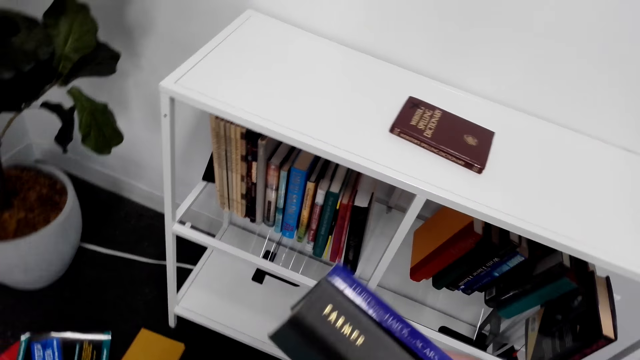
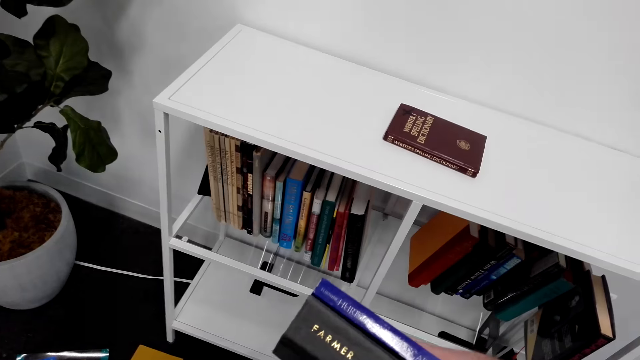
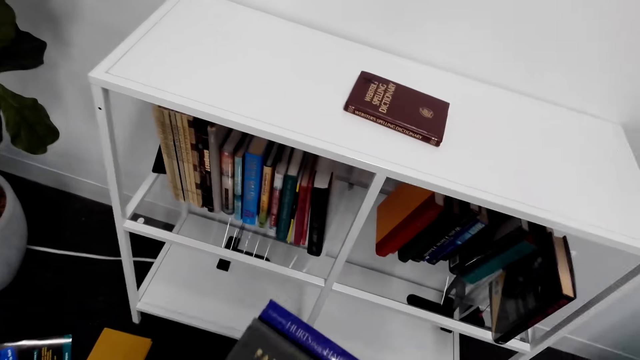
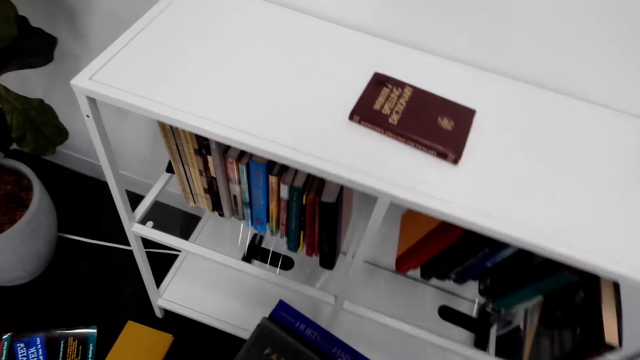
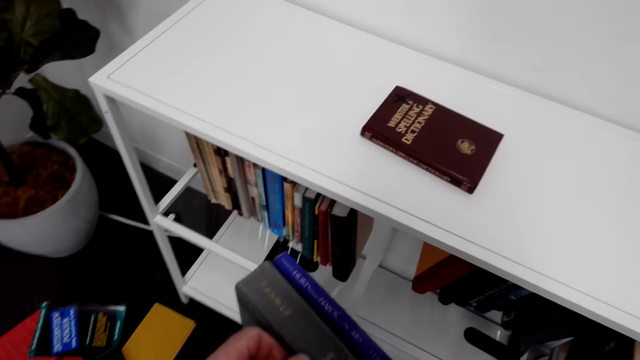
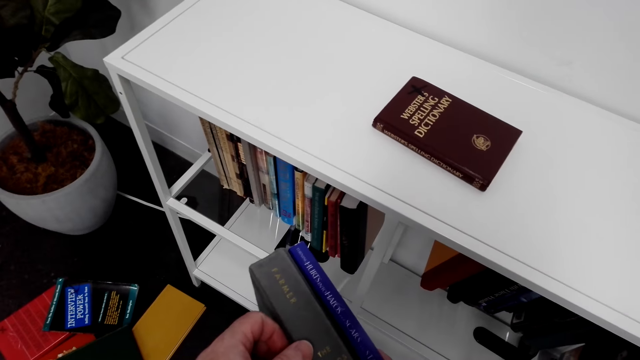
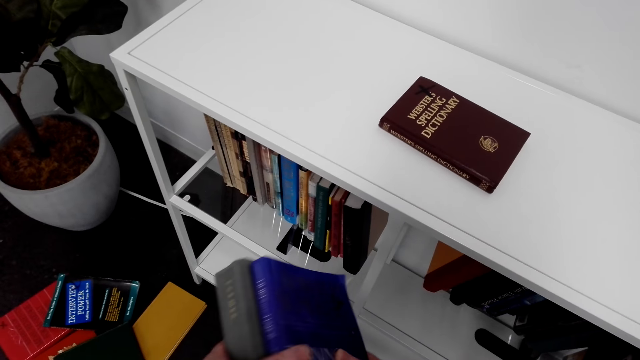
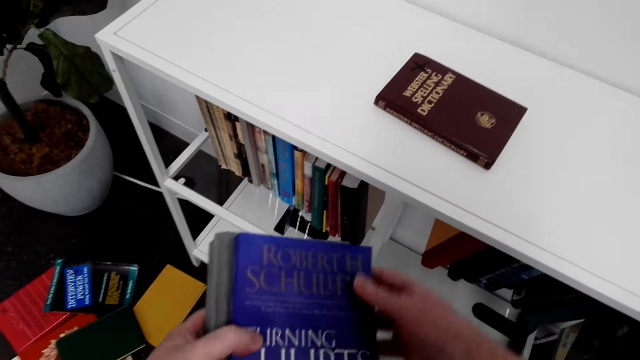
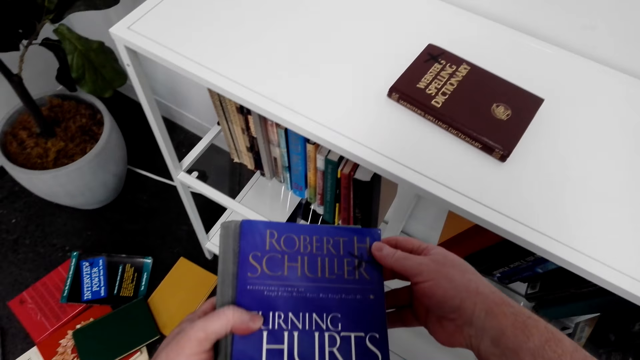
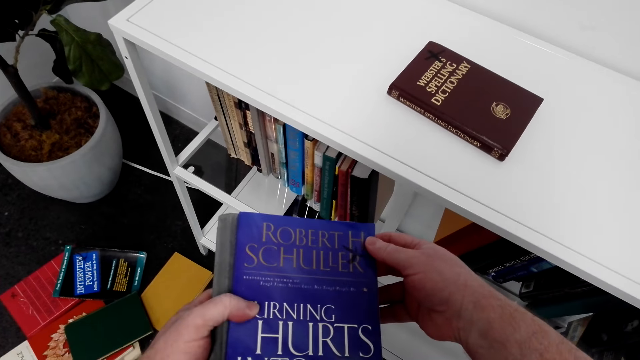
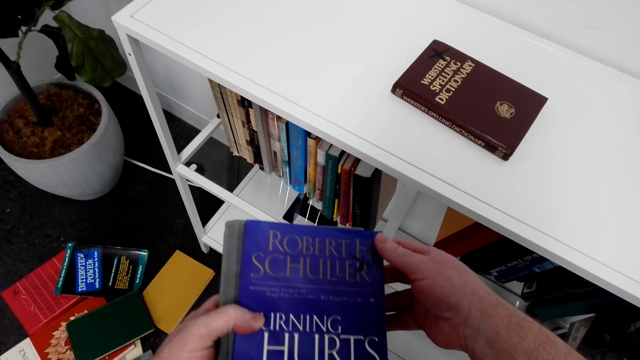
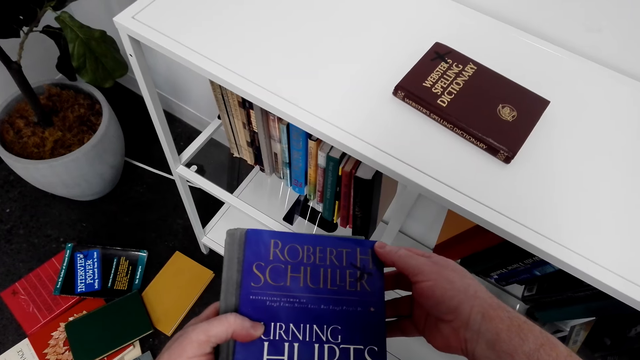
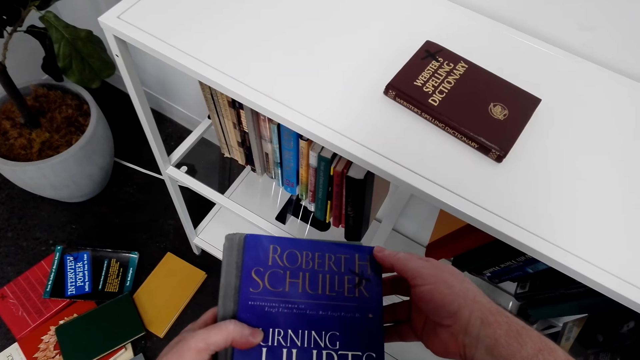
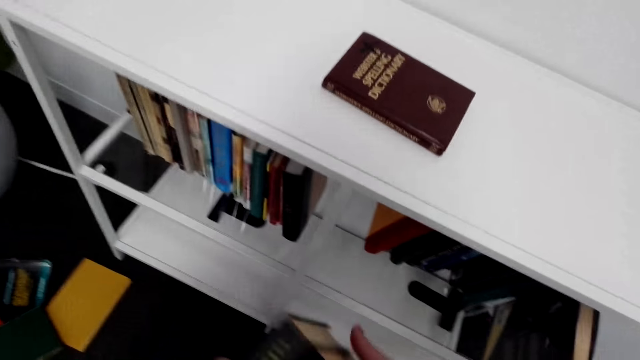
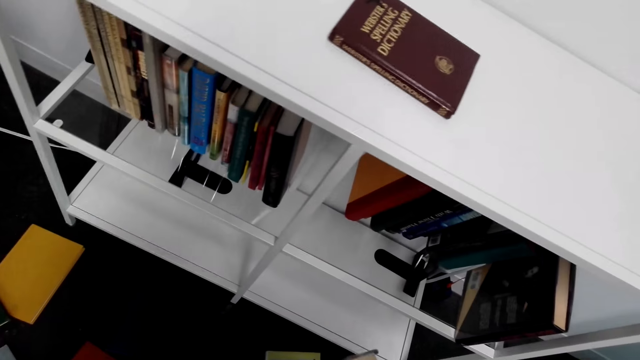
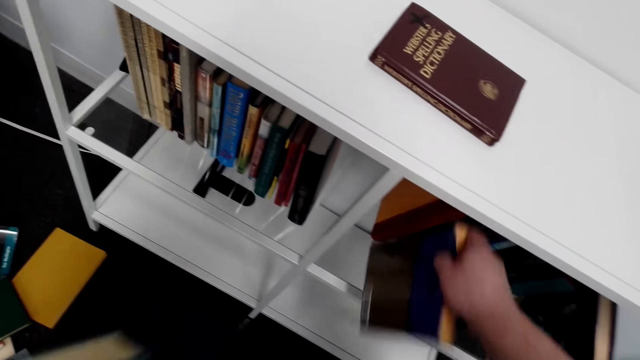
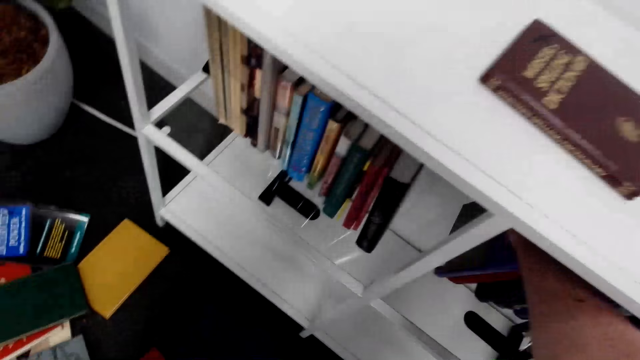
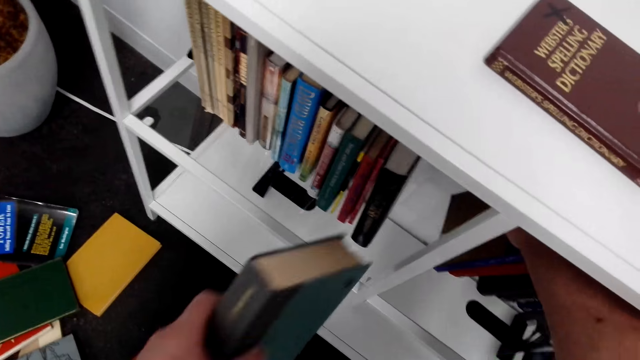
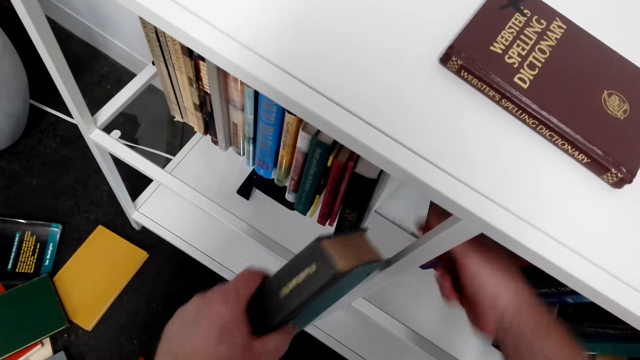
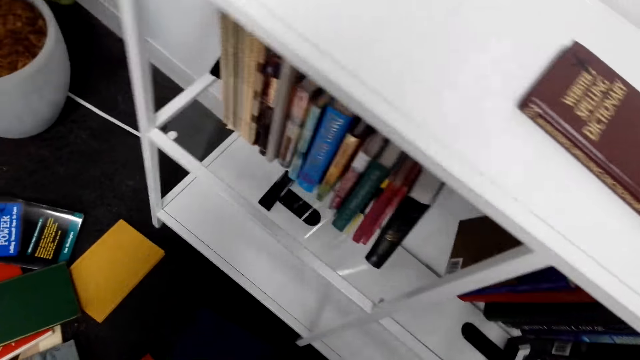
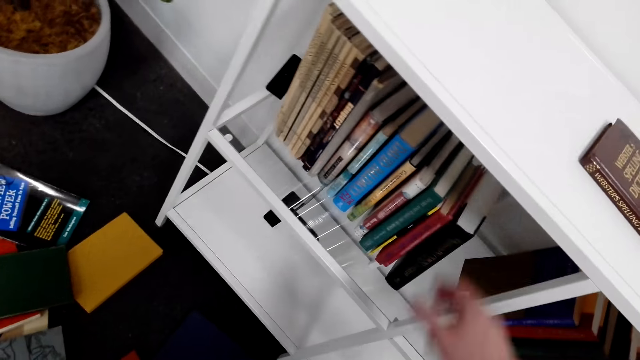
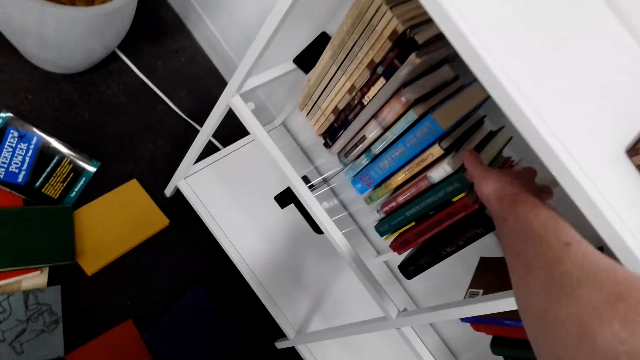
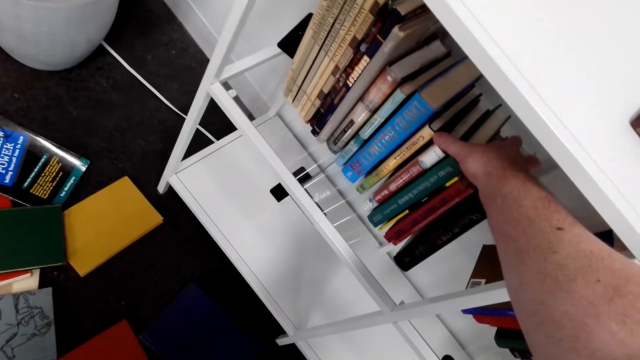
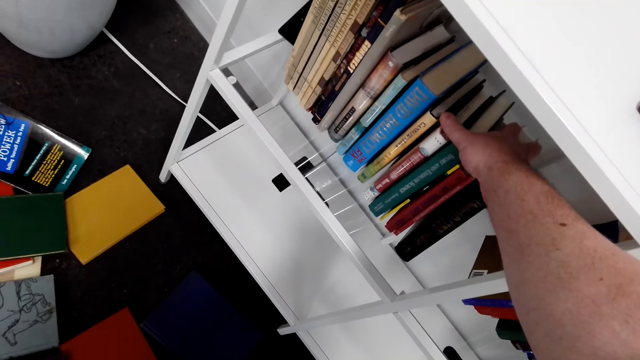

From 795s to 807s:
The camera wearer arranges the books on the shelf. They put a book on the shelf.

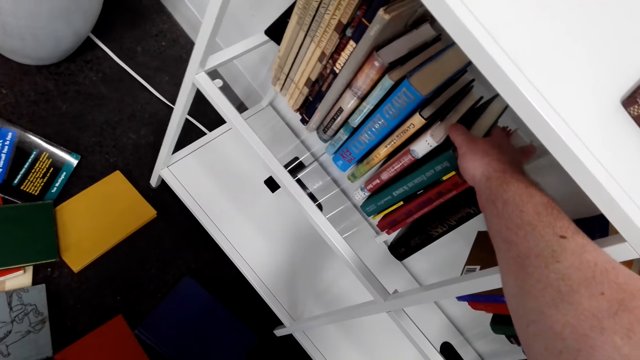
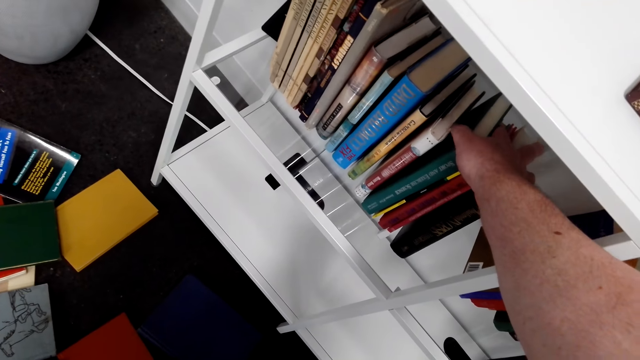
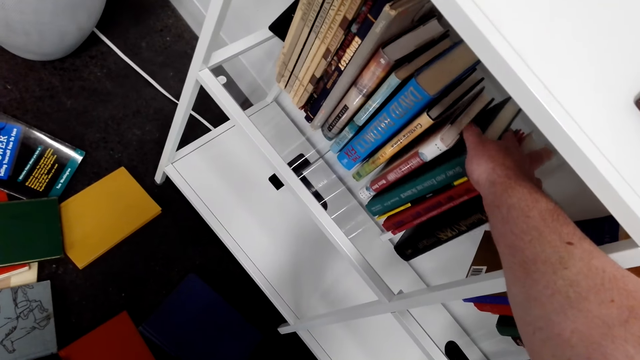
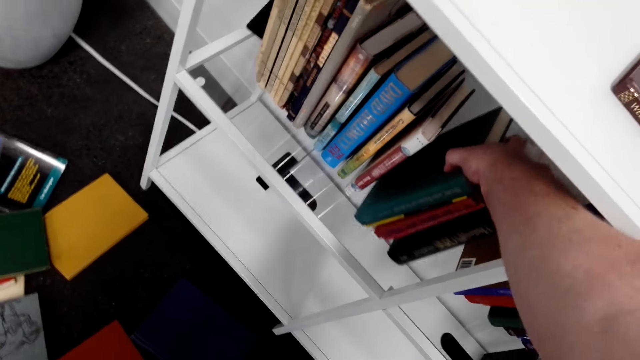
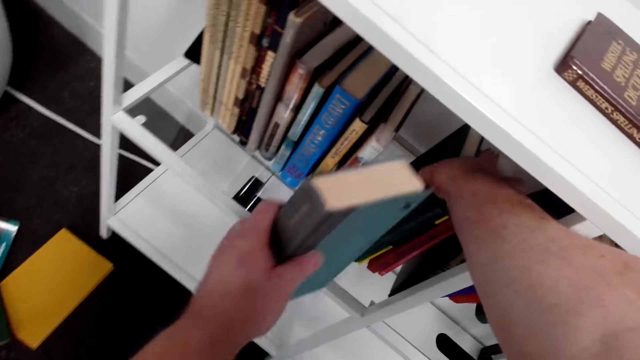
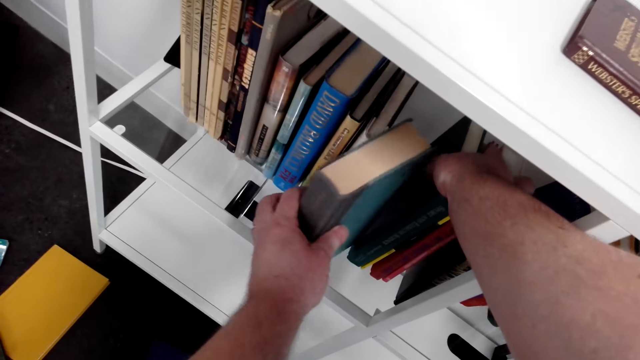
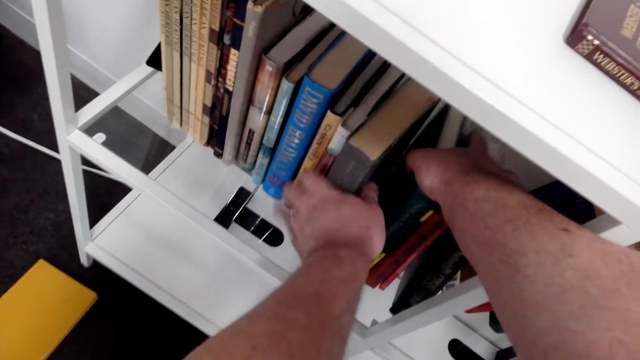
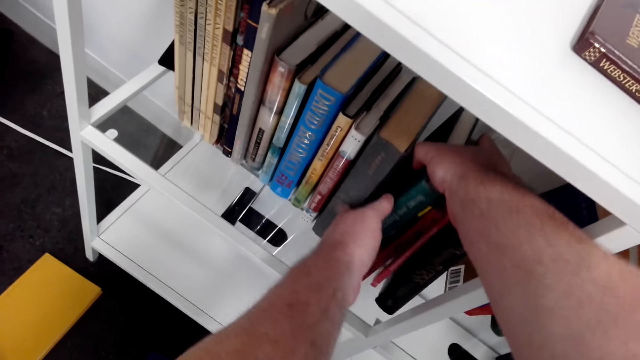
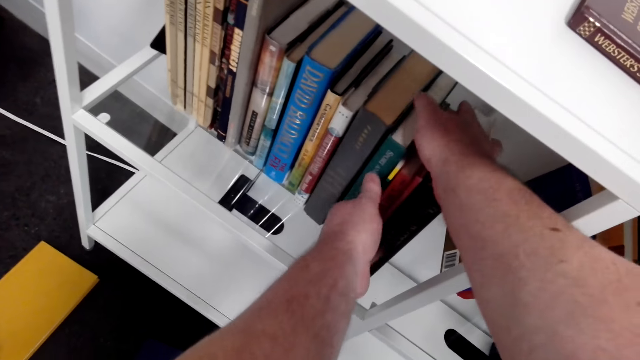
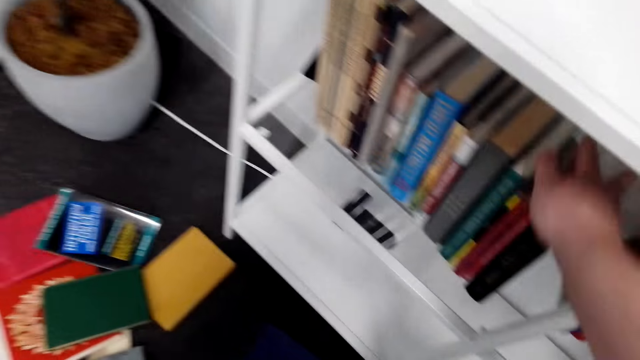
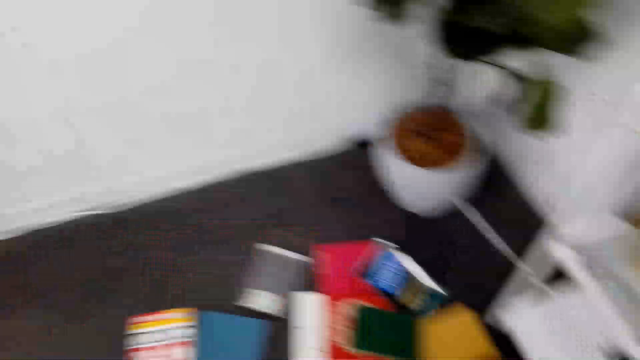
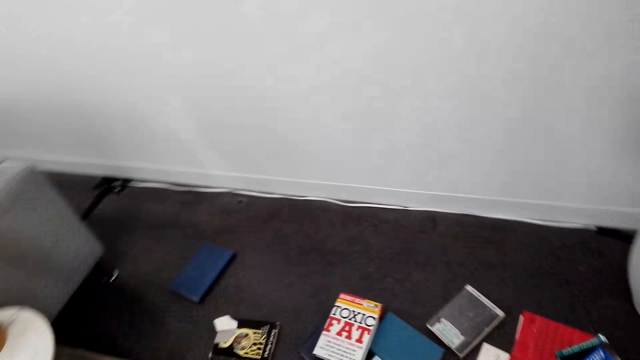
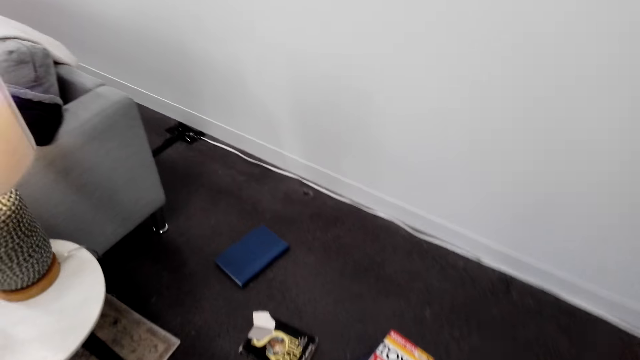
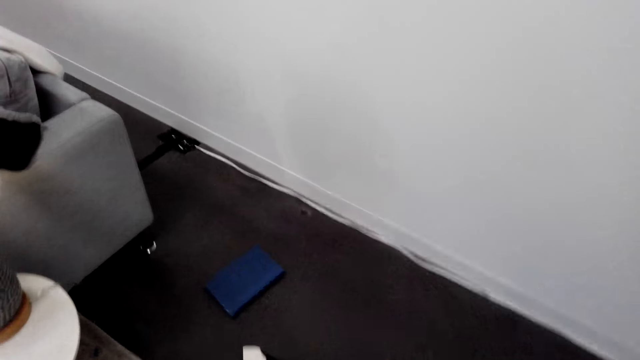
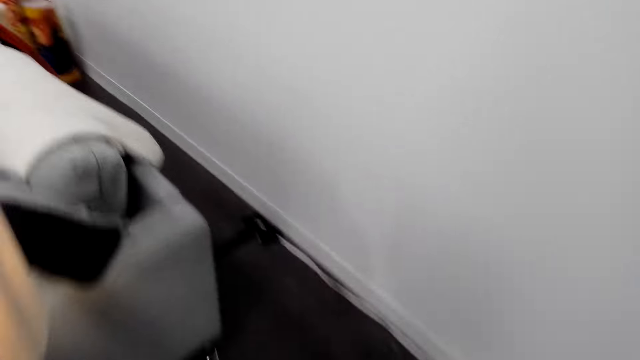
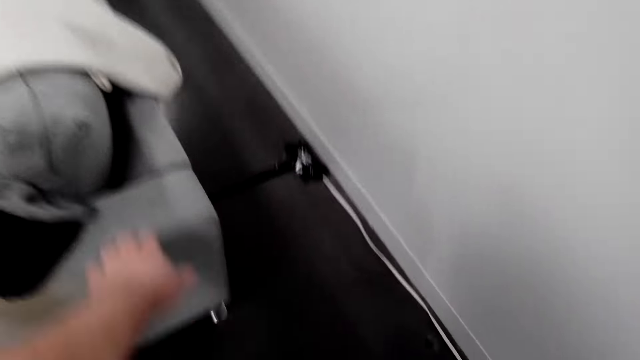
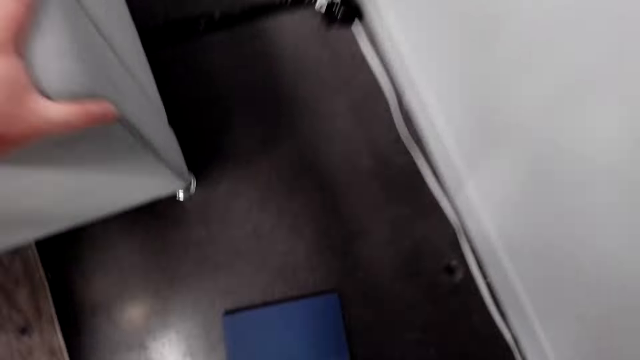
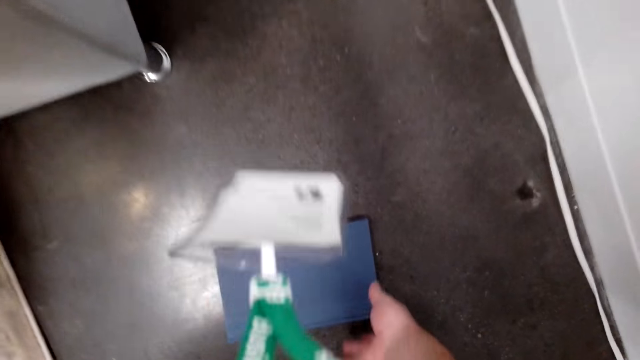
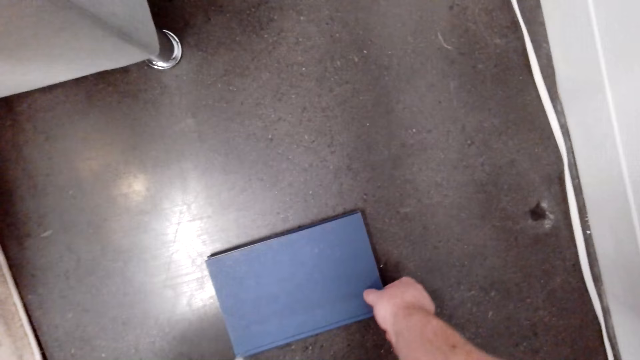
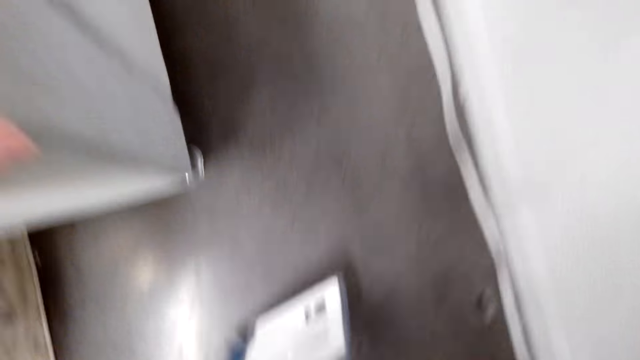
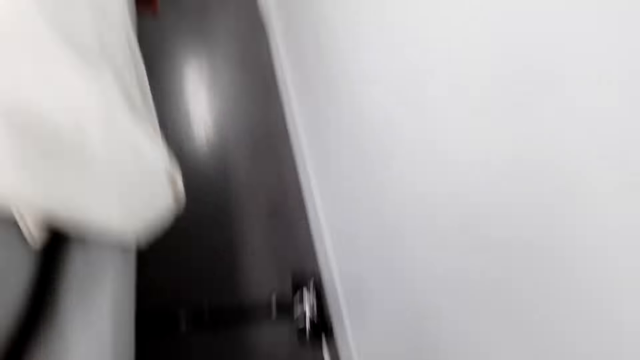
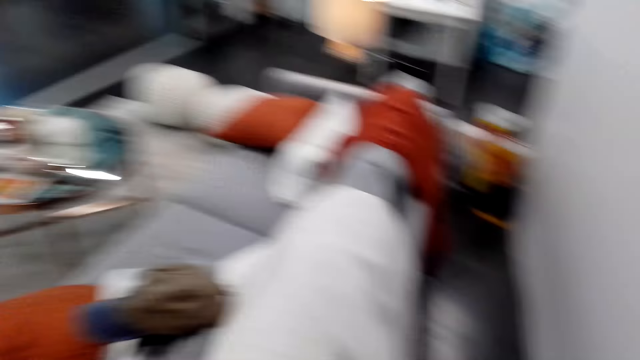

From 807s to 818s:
The camera wearer squeezes books from the shelf and puts a book on the shelf. They turn in the room. They hold the couch. They pick up a book on the floor.
